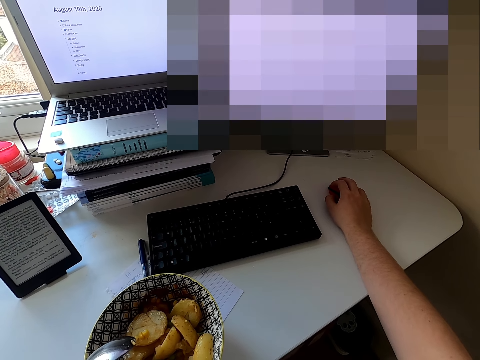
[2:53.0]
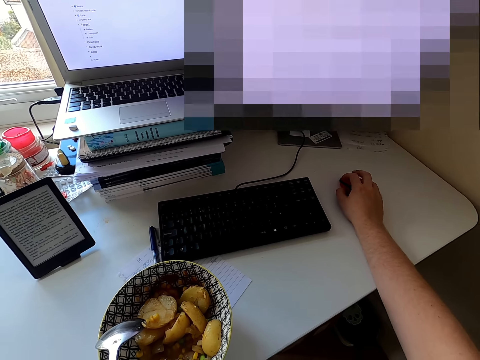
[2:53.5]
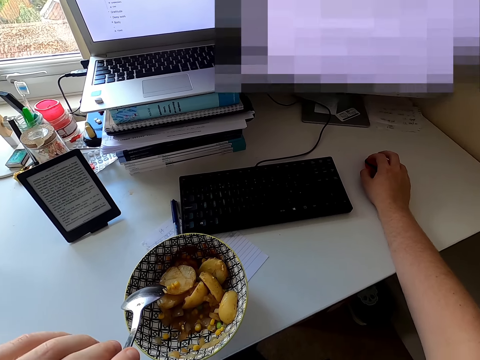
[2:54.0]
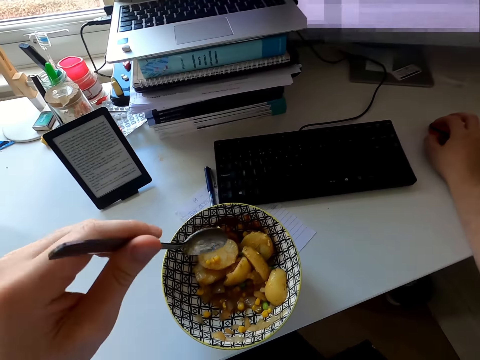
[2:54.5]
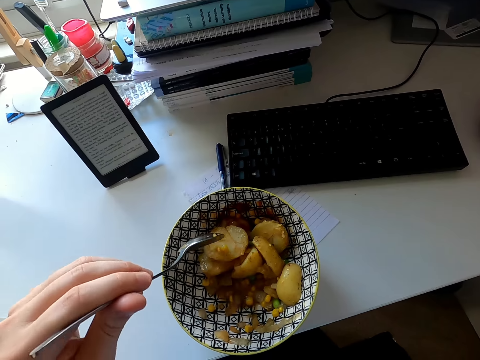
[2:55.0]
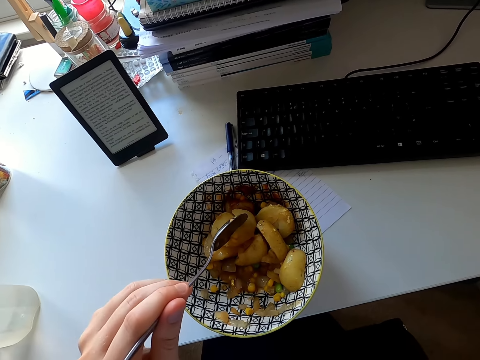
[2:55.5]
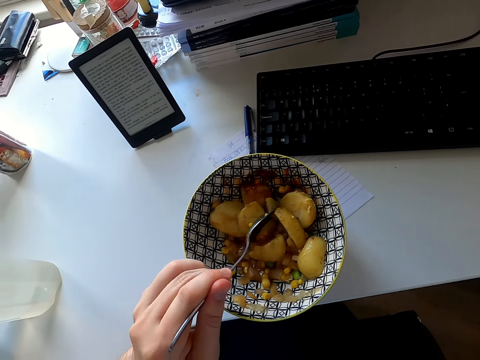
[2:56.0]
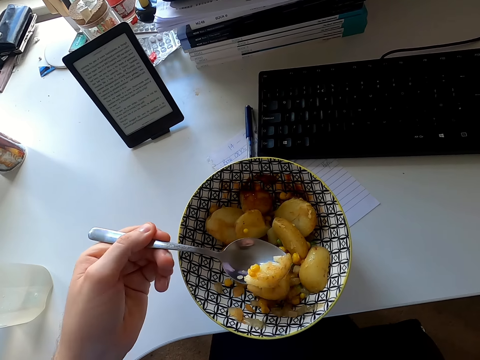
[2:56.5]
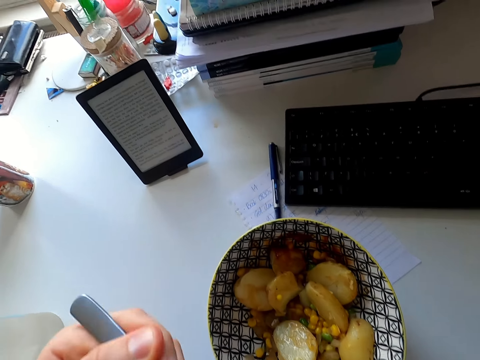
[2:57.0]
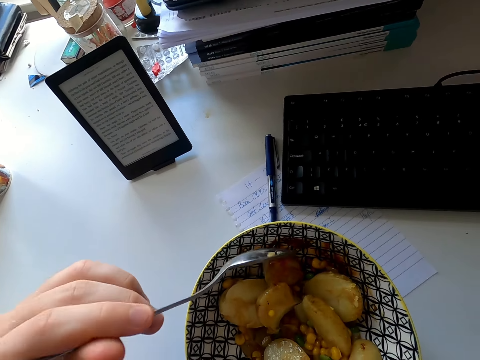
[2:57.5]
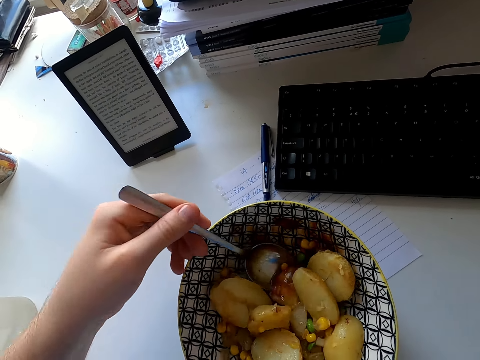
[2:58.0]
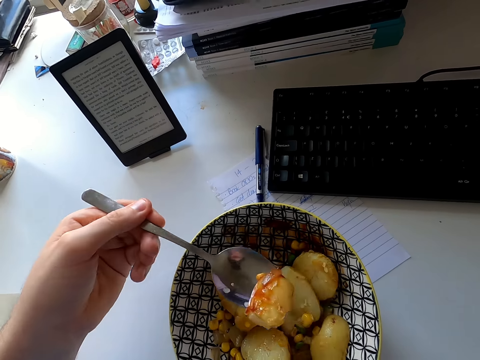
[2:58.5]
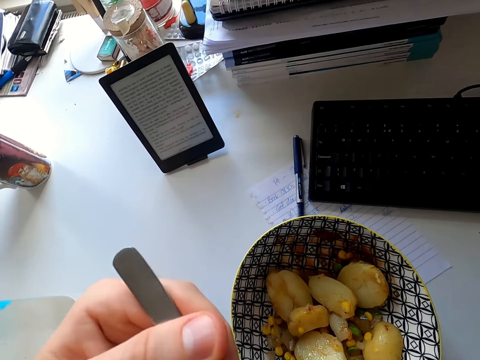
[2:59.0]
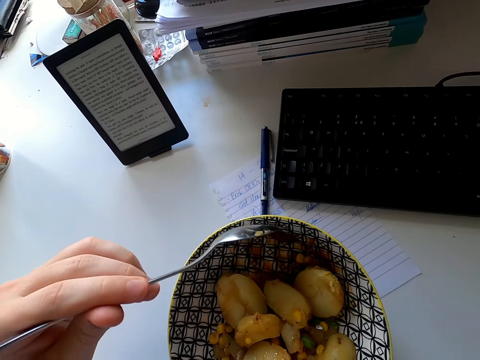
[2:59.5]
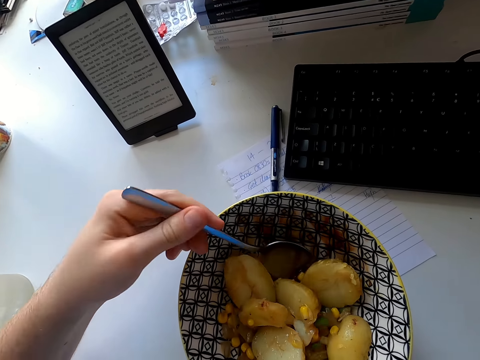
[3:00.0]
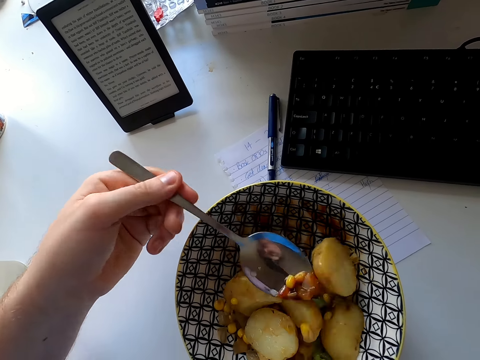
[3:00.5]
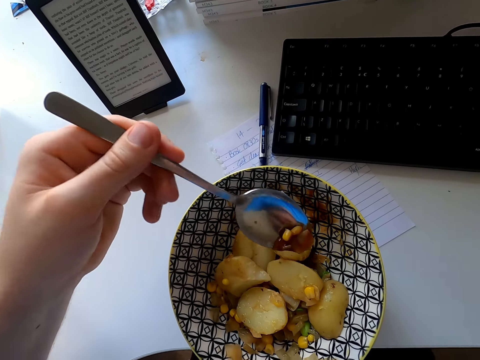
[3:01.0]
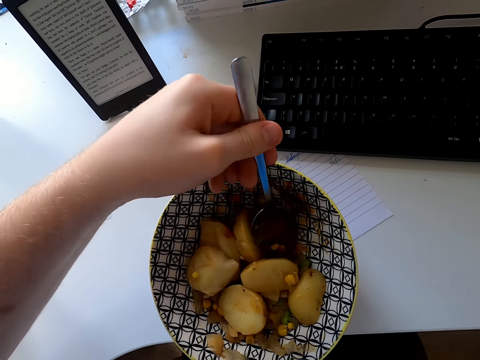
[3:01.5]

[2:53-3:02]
The camera wearer cuts a potato. They eat the potato. They pick a potato. They eat the potato. They scoop food.

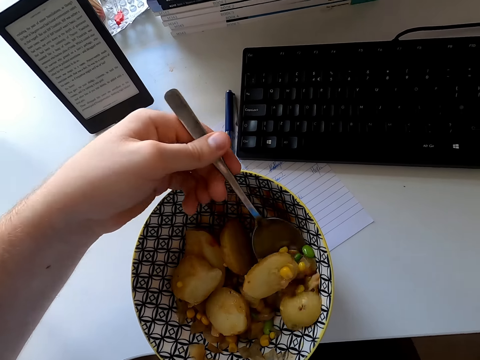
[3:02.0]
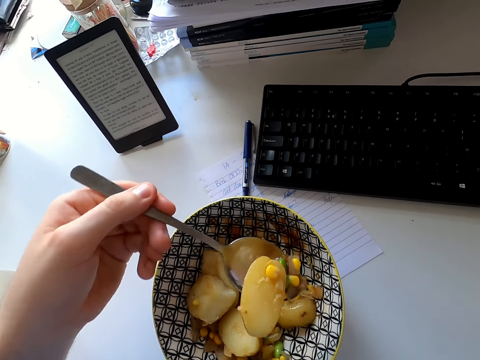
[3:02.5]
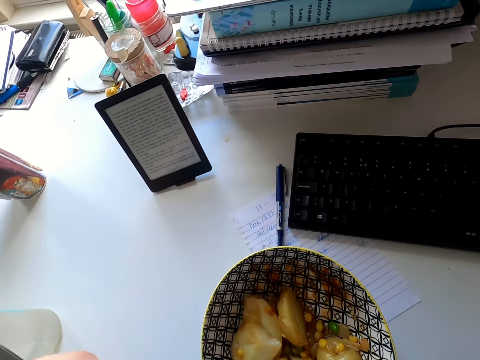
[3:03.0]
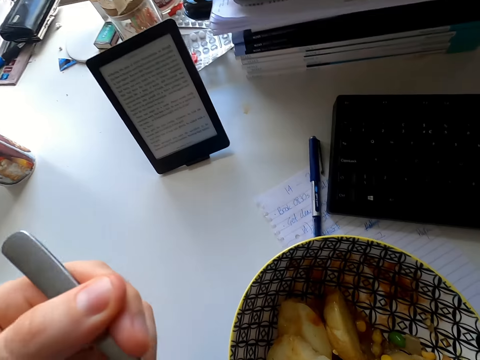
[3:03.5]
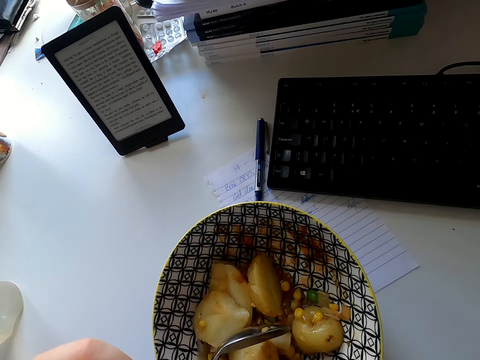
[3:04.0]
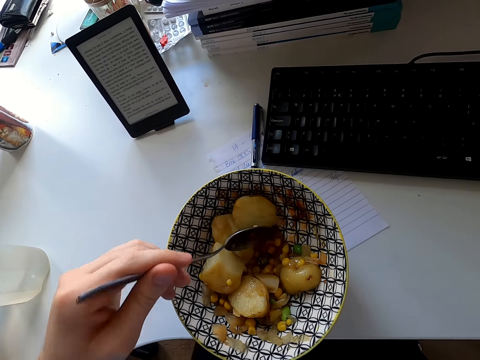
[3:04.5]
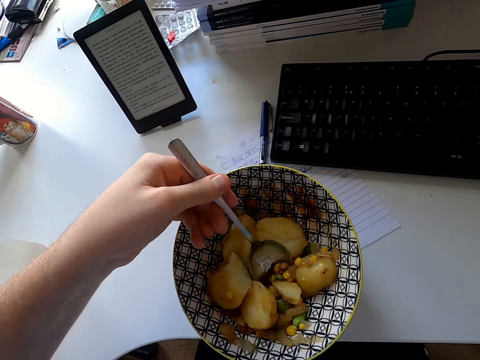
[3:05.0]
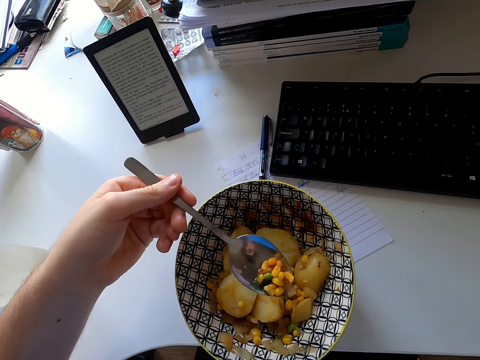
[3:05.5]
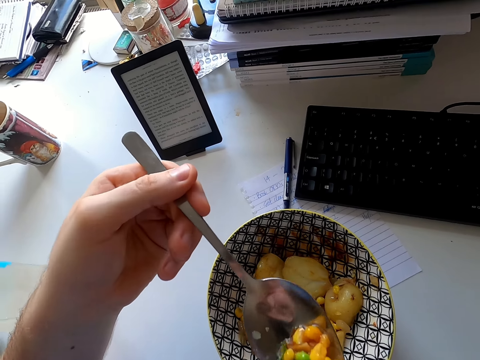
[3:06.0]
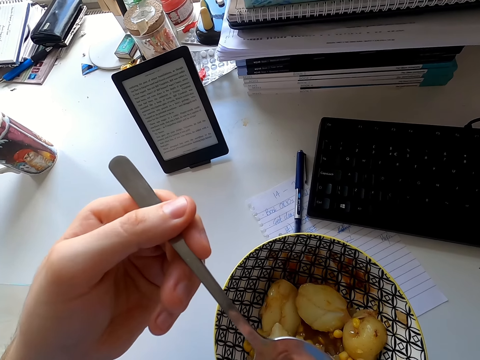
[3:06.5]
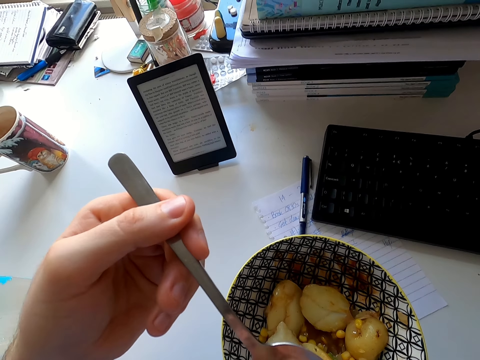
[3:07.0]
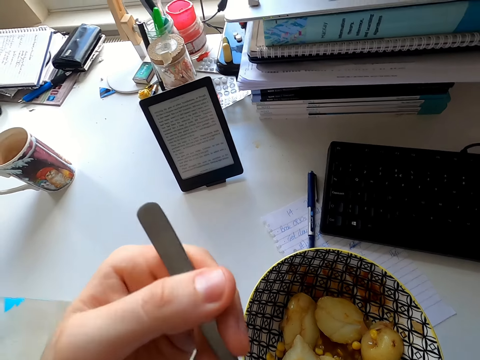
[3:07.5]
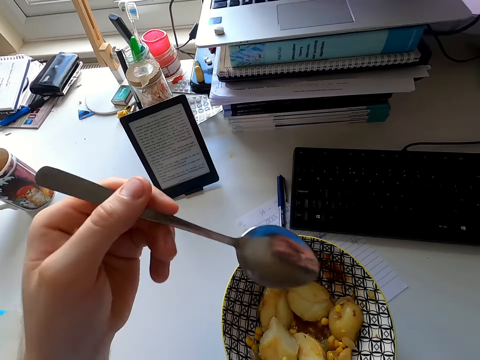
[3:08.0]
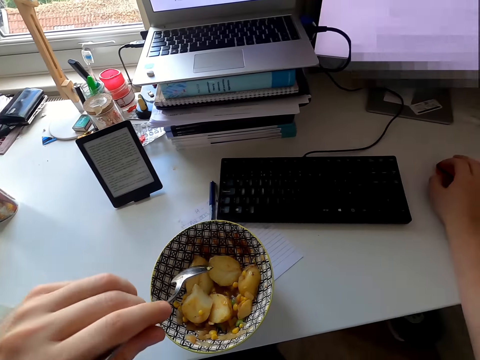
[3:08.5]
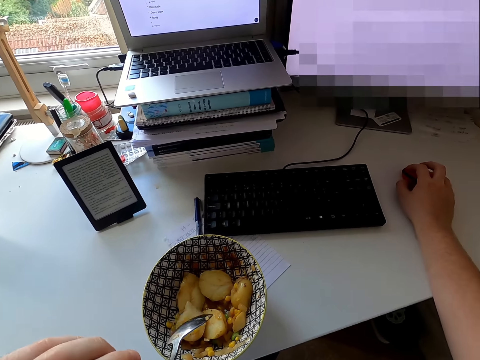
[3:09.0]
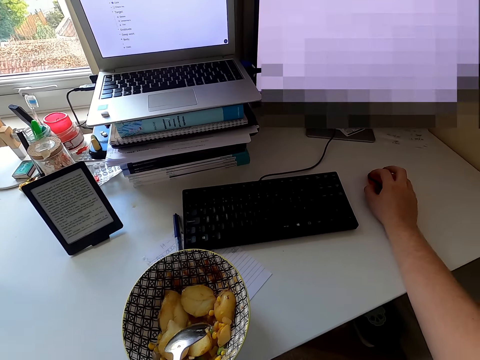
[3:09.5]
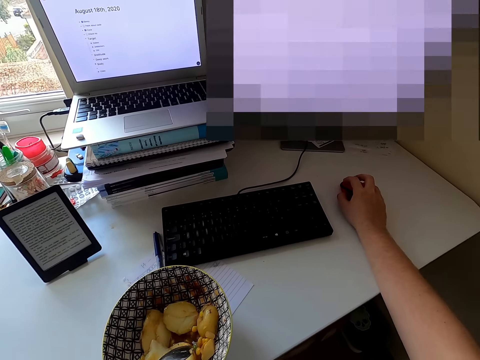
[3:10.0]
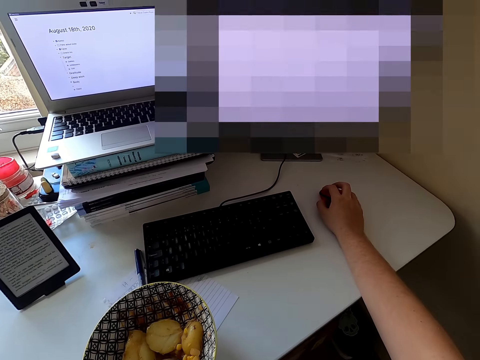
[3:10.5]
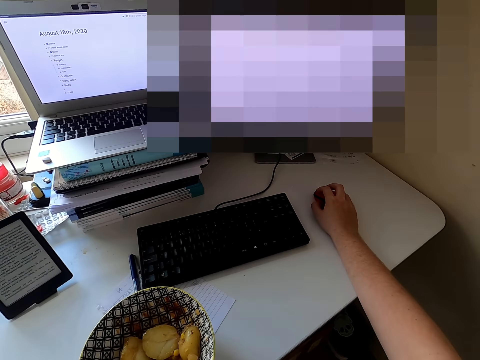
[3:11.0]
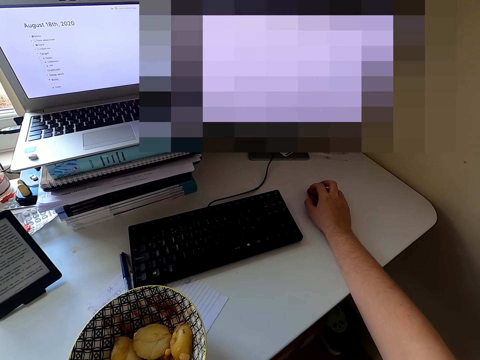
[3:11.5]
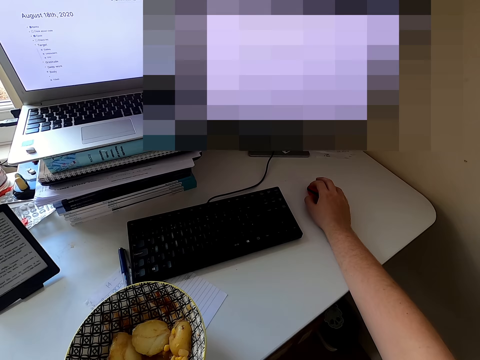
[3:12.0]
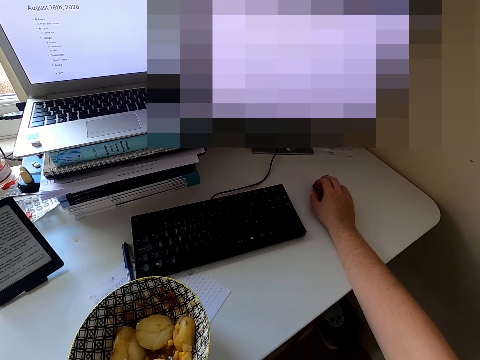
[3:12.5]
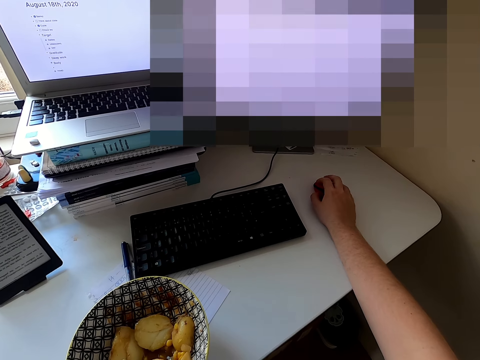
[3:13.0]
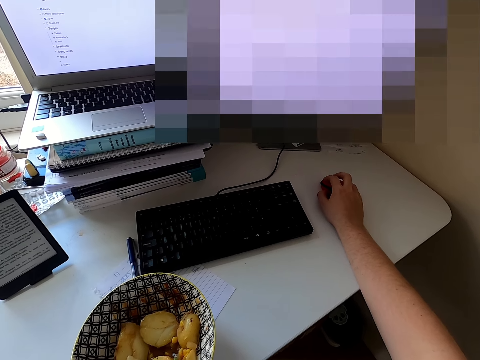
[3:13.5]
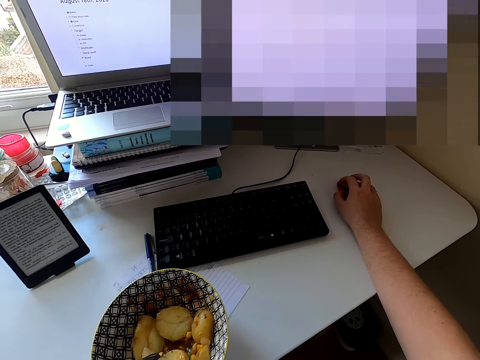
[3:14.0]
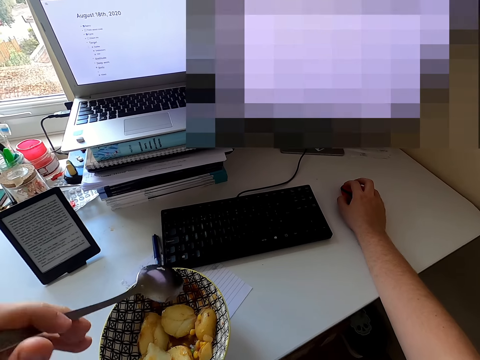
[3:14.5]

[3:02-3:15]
The camera wearer eats food. They pick up food with a spoon. They eat food. They look at the screen. They move the mouse wheel. They stare at the screen.

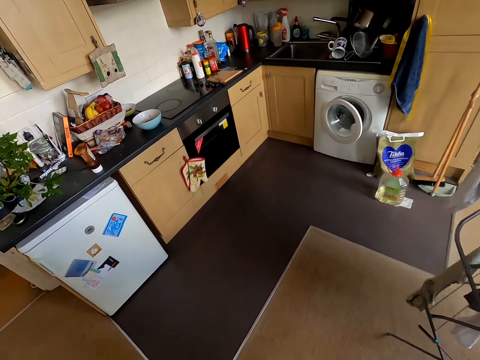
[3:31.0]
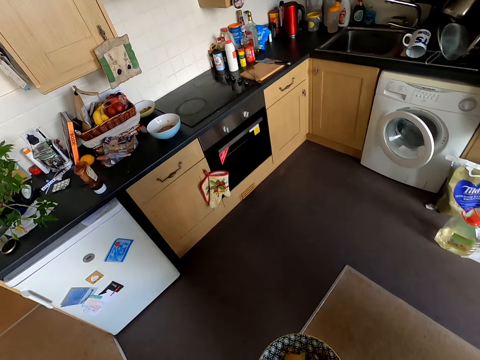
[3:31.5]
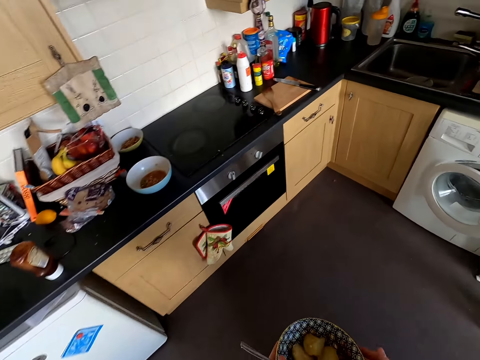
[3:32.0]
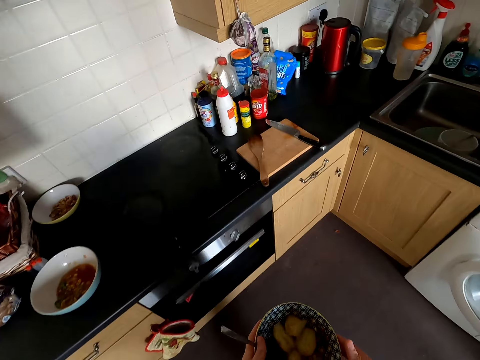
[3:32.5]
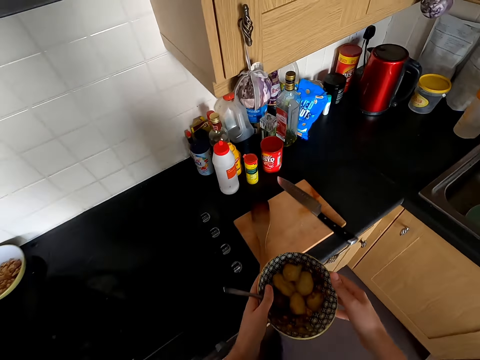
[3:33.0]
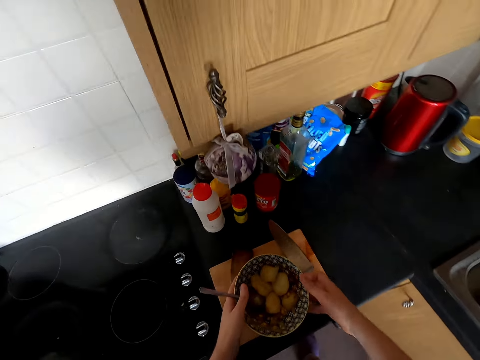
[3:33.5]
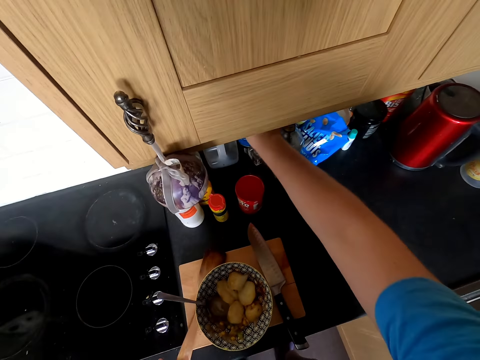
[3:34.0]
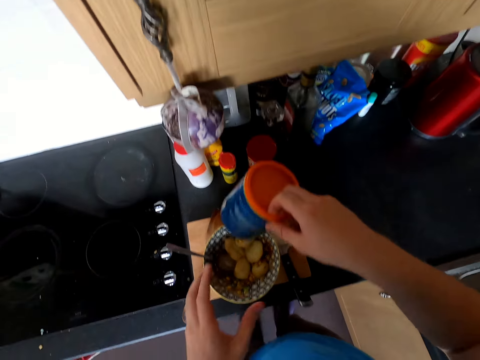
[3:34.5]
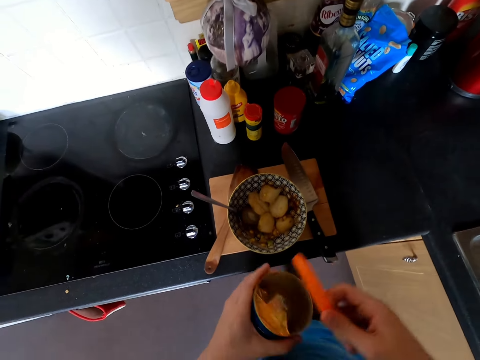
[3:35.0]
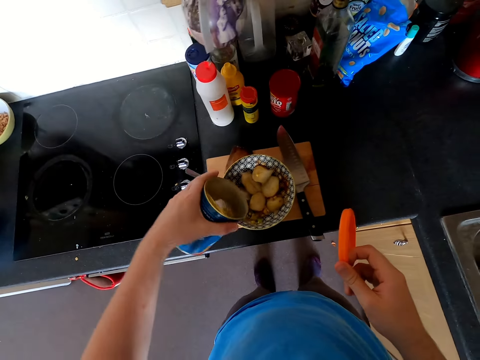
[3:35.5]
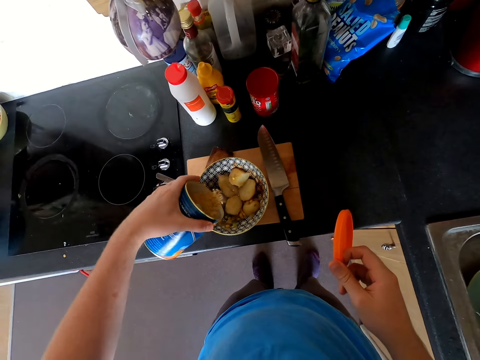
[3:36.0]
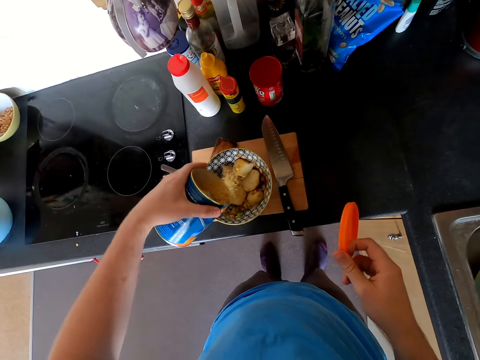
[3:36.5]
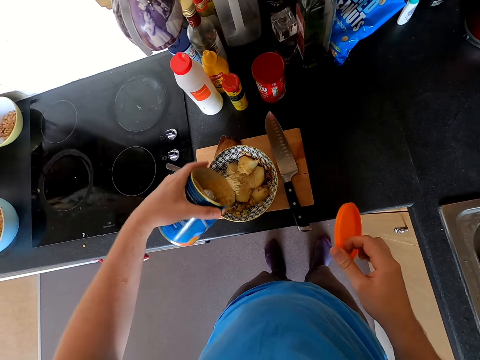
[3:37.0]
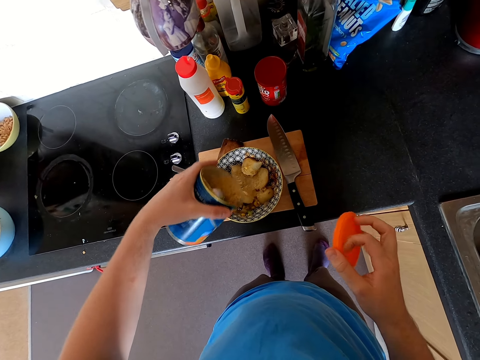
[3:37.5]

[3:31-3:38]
The camera wearer moves to the kitchen. They place the bowl on the chopping board. They pick up a container. They open the container. They pour something into the food.
